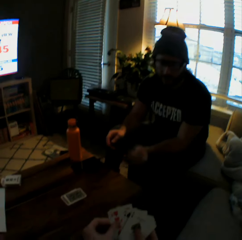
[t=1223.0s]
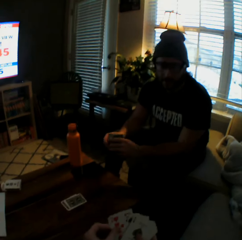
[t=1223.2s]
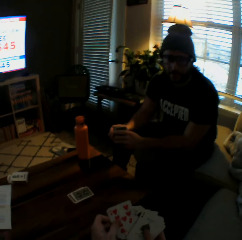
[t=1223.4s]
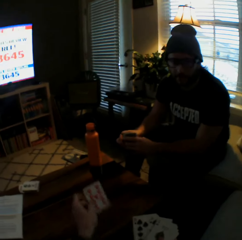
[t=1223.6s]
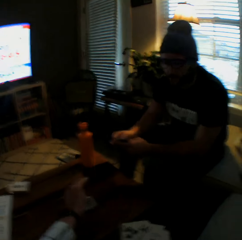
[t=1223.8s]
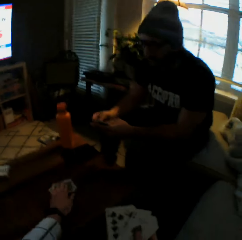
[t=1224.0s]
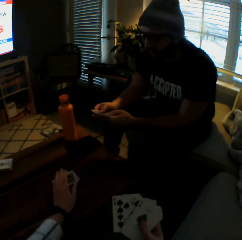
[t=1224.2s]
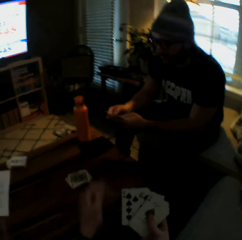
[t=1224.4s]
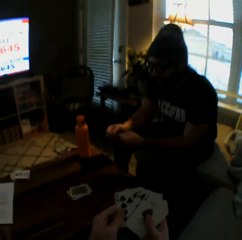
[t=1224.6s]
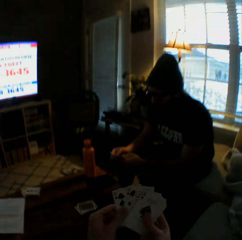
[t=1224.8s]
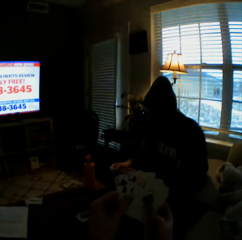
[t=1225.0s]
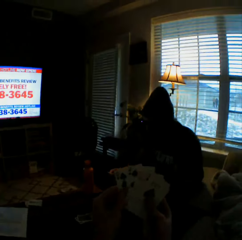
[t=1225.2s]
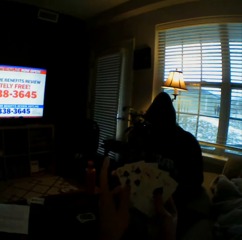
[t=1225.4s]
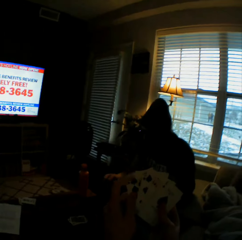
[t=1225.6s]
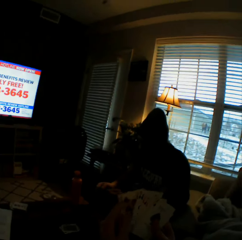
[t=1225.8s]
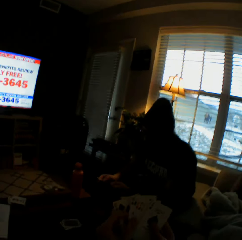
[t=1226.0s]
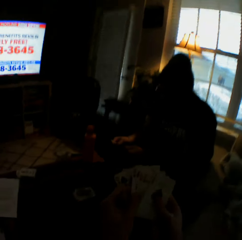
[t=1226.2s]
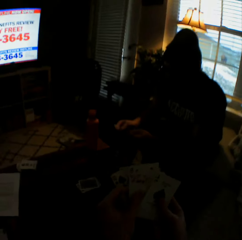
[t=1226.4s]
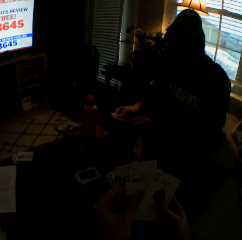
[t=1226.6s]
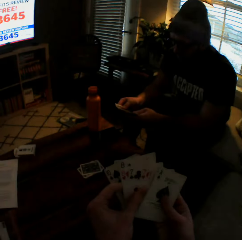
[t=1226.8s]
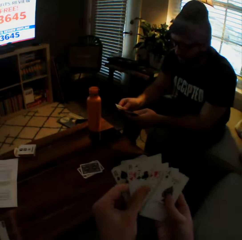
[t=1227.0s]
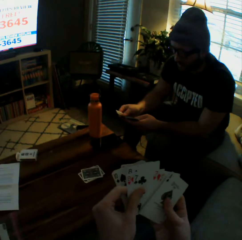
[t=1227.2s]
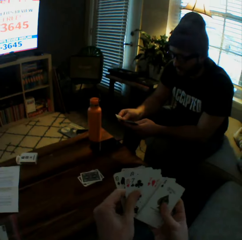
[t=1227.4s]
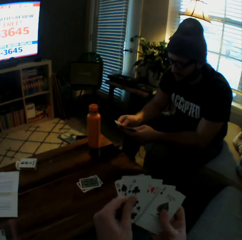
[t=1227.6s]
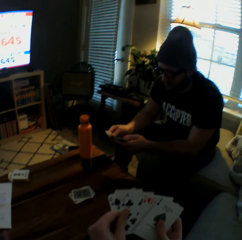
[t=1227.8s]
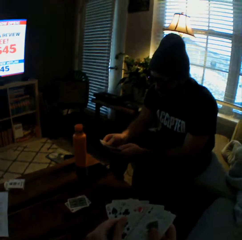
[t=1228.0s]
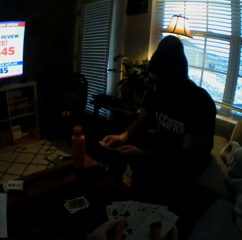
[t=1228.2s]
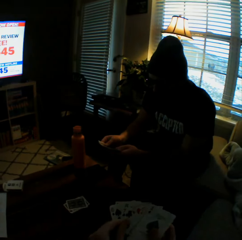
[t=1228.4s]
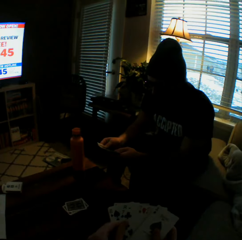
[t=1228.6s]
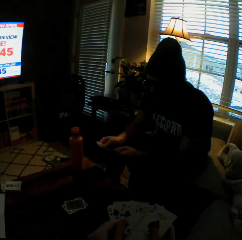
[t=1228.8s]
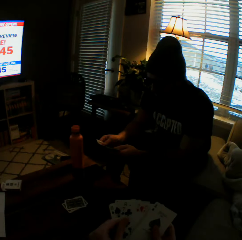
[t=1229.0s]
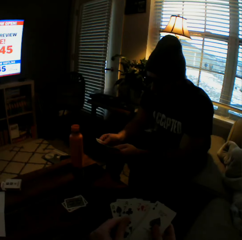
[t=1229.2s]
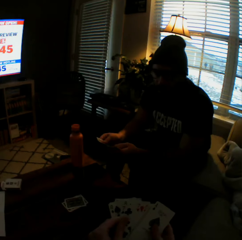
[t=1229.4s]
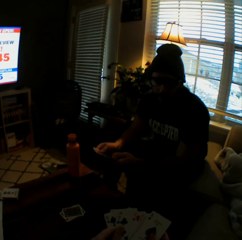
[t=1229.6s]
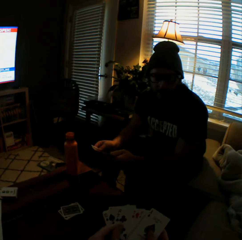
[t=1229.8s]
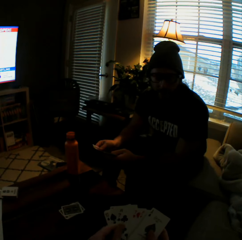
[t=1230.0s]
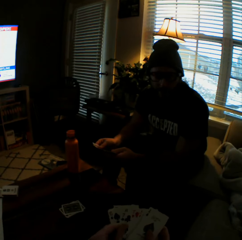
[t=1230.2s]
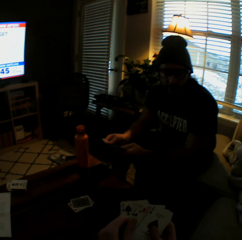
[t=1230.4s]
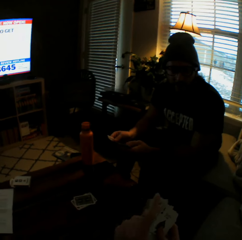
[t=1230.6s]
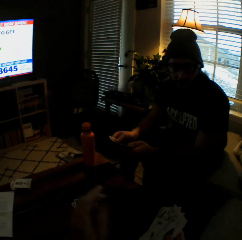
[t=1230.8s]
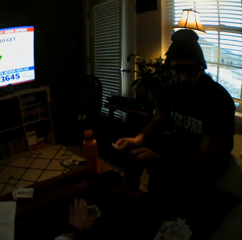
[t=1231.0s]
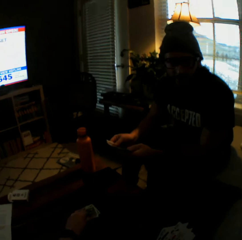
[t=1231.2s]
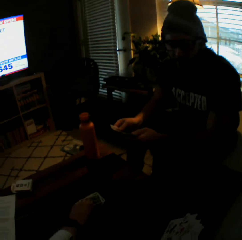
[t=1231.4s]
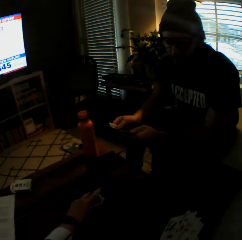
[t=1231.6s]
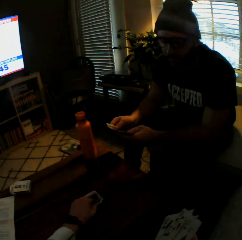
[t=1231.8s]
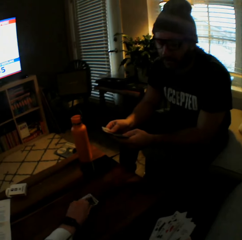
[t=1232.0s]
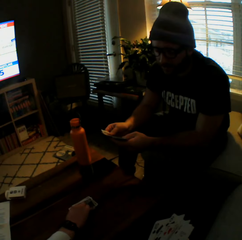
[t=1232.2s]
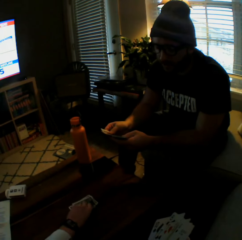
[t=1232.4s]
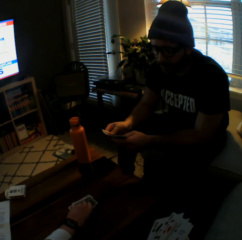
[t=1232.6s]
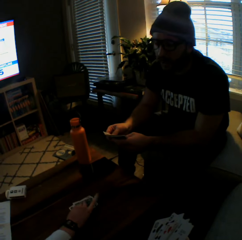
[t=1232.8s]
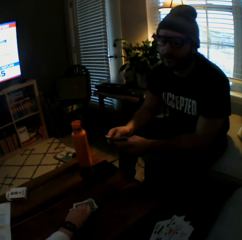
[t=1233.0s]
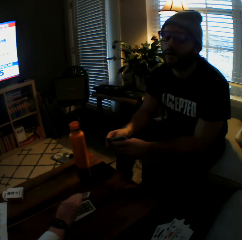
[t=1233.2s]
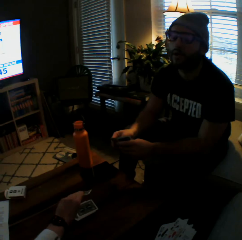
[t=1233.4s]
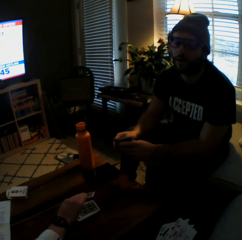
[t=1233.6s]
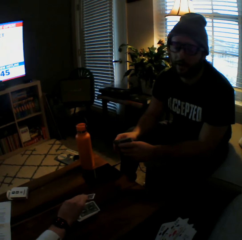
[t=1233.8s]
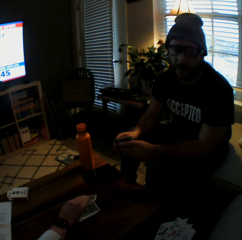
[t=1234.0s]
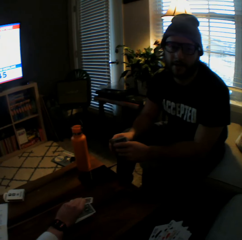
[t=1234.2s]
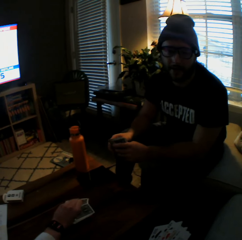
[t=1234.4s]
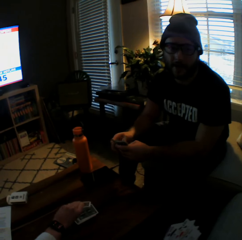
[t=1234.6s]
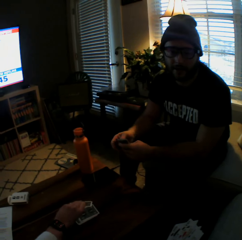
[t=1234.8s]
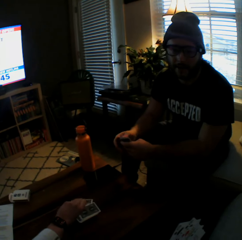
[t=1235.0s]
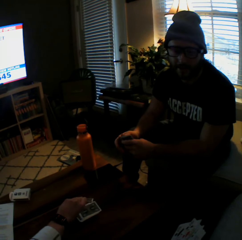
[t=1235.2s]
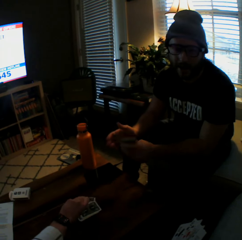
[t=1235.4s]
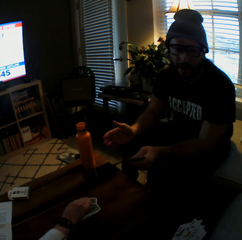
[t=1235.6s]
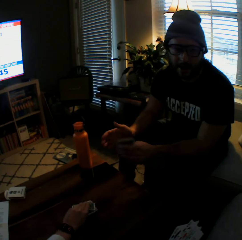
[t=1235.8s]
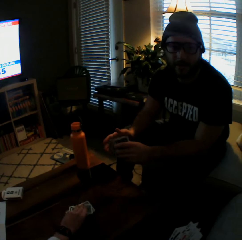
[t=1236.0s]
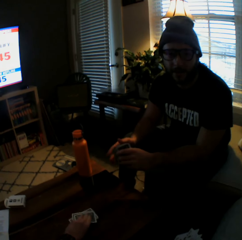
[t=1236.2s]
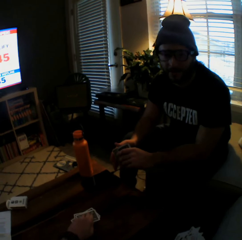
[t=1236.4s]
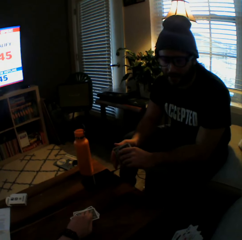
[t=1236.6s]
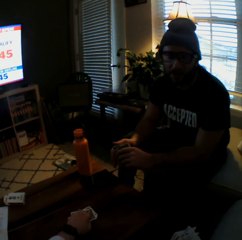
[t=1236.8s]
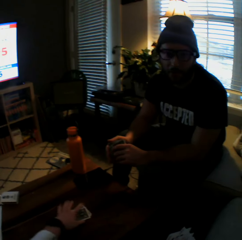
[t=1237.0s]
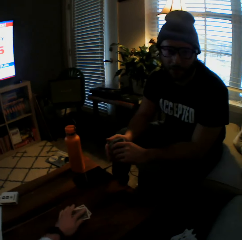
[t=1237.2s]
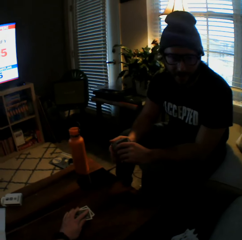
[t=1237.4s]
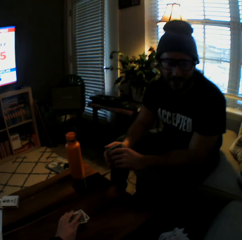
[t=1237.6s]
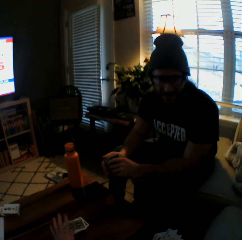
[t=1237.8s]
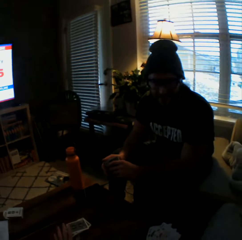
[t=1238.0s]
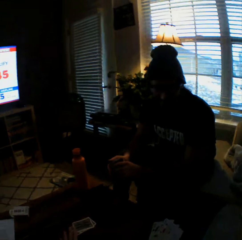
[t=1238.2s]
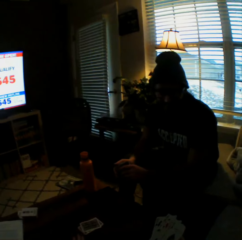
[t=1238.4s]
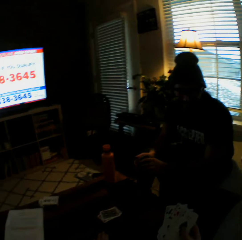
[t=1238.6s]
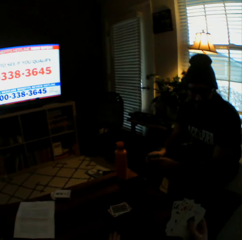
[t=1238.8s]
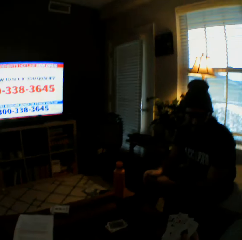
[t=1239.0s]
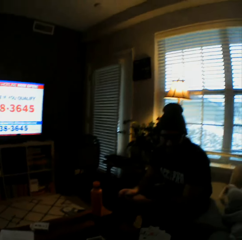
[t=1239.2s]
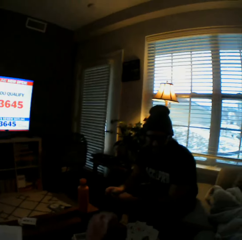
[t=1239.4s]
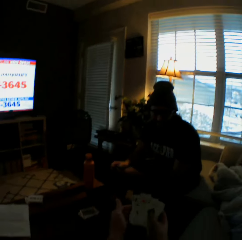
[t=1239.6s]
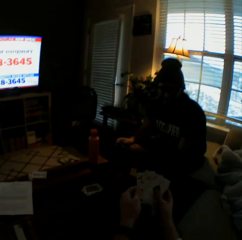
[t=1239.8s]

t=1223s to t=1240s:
The camera wearer drops two more cards on the table with her left hand. She holds up the cards in her hands. She drops another card on the table with her left hand. She counts the playing cards on the table. She removes the card from the table with her left hand. She interacts with the man. She drops the card on the table with her left hand.

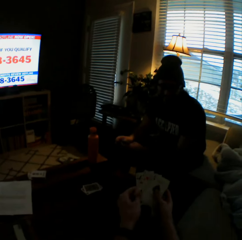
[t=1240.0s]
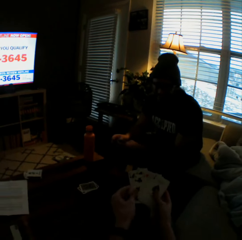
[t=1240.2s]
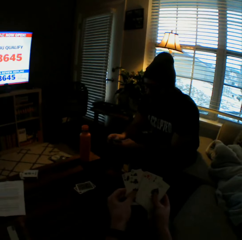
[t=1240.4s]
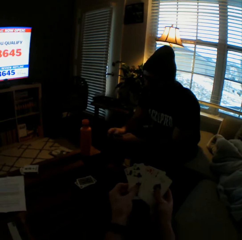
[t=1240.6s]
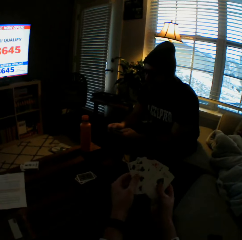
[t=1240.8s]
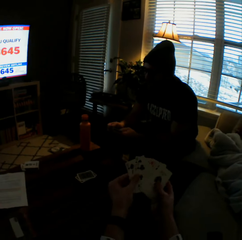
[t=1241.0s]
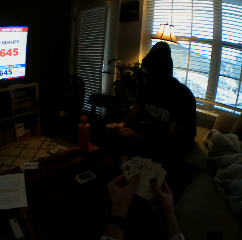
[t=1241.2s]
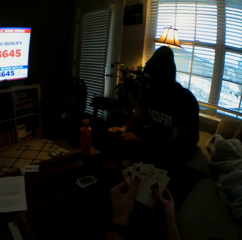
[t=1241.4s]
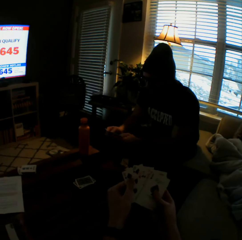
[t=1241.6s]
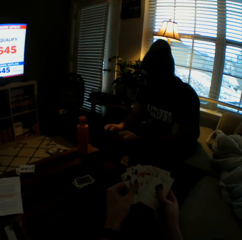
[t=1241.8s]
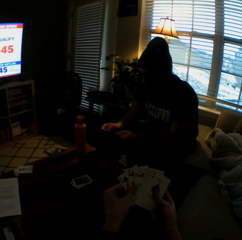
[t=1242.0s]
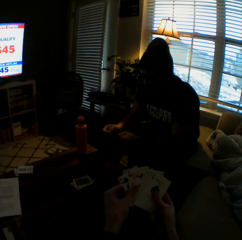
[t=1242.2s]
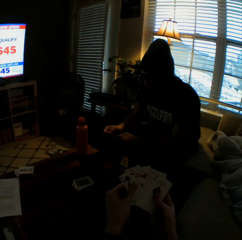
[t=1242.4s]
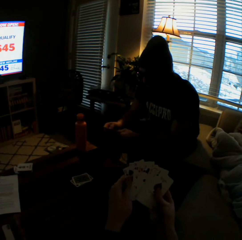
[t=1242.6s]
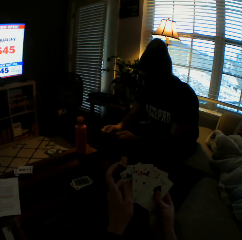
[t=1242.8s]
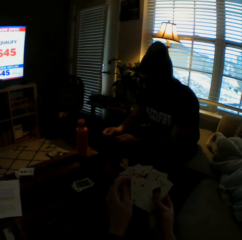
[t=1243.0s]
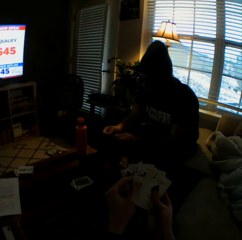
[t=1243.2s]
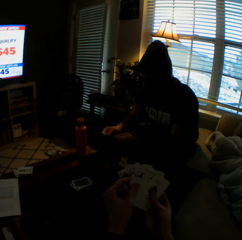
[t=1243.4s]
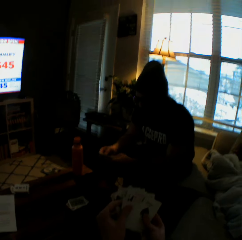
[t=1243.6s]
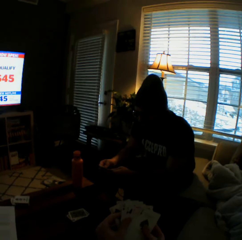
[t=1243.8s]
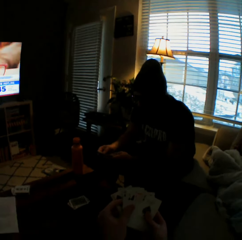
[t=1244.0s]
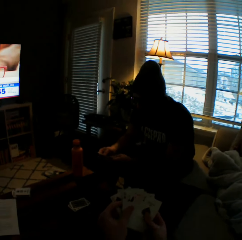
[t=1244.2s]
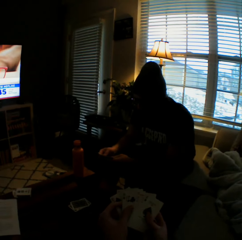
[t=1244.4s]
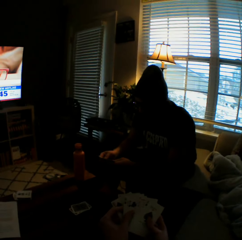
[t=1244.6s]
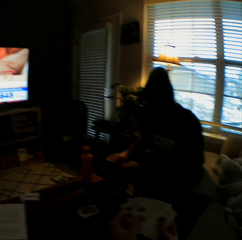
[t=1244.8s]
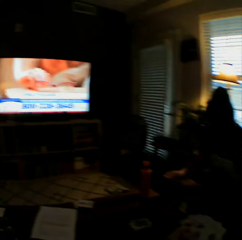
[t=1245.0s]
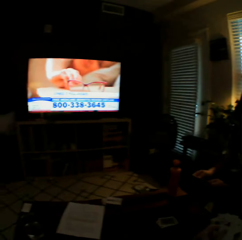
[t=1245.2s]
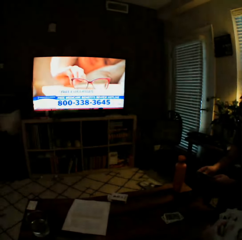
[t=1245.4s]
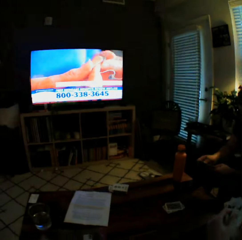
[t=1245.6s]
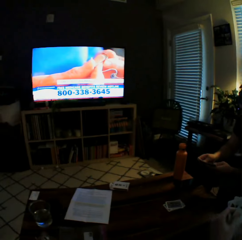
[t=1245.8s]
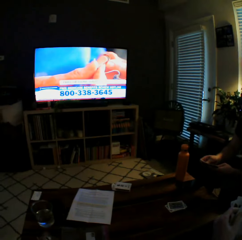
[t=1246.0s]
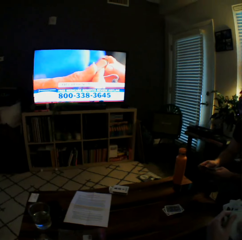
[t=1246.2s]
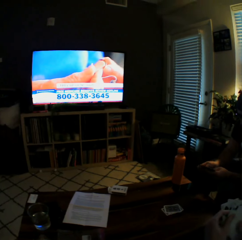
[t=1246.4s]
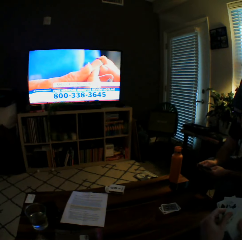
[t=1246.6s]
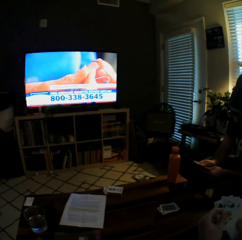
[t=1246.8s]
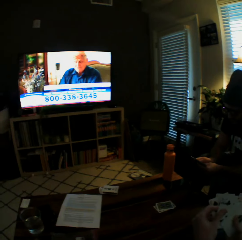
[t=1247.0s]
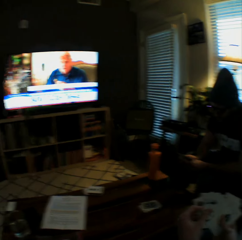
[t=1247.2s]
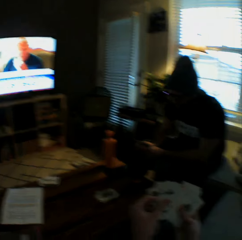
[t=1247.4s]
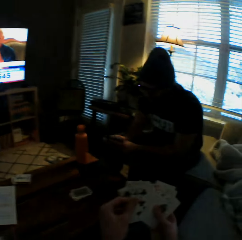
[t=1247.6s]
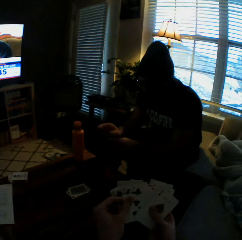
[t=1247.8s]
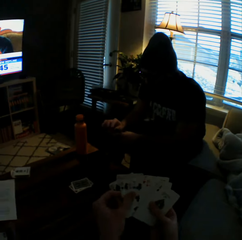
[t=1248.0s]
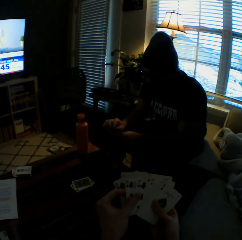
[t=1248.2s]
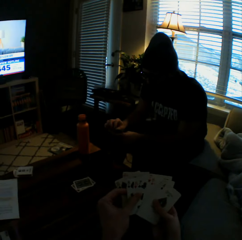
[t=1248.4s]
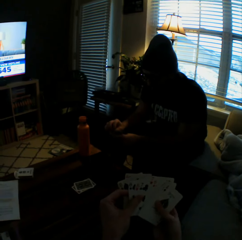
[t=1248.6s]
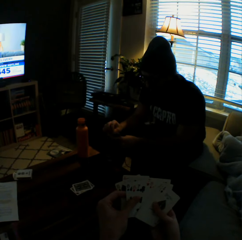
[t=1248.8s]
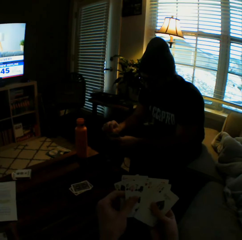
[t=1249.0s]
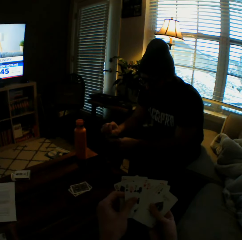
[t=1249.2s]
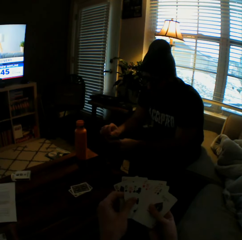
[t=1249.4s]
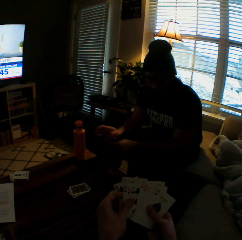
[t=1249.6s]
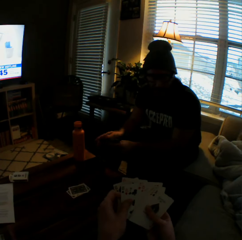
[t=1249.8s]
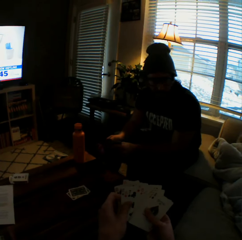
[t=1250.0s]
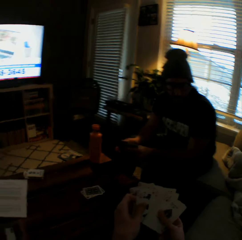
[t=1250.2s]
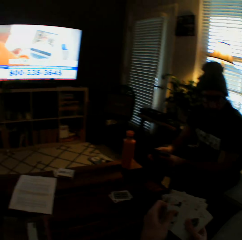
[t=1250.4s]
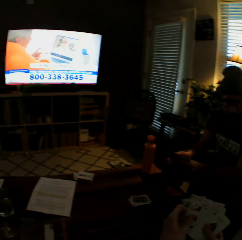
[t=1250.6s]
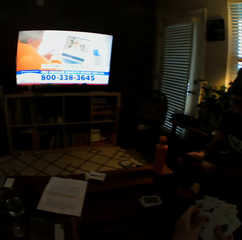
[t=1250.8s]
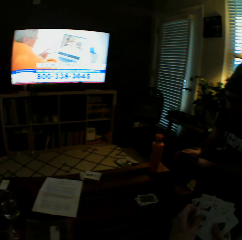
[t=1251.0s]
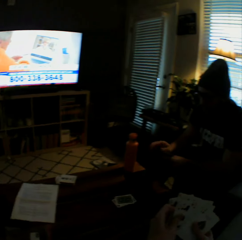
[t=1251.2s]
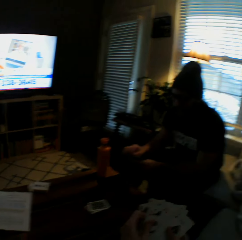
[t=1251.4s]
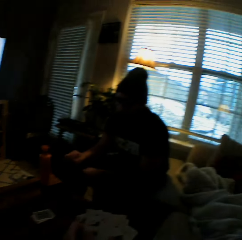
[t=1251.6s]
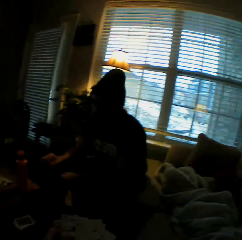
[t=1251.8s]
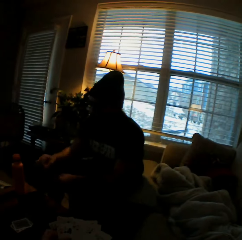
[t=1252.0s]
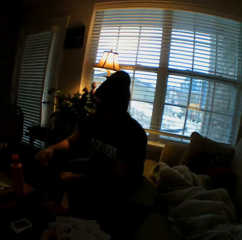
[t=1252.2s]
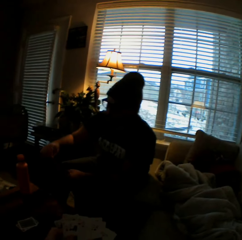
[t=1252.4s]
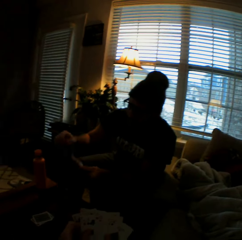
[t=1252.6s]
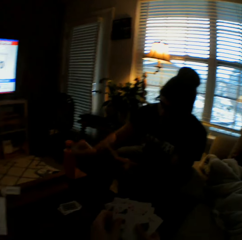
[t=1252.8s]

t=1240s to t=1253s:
The camera wearer arranges the cards in her hands. She arranges the playing cards on her hands.
